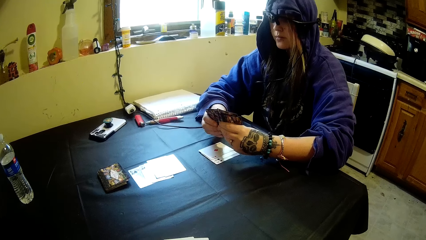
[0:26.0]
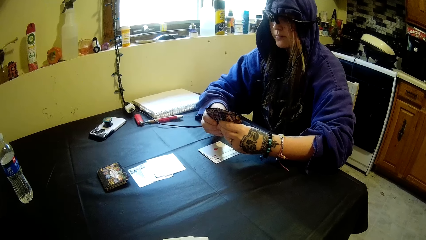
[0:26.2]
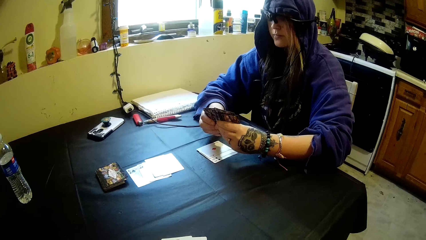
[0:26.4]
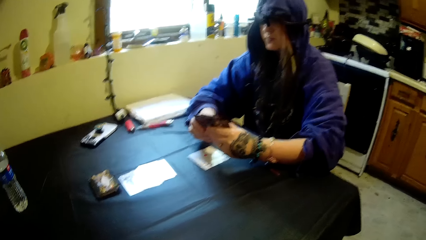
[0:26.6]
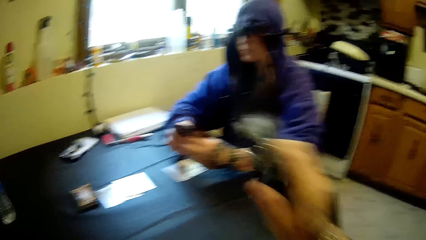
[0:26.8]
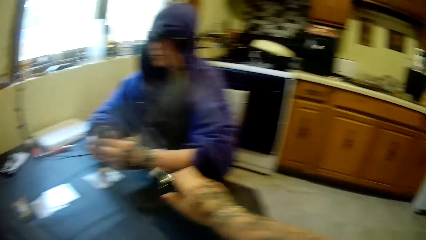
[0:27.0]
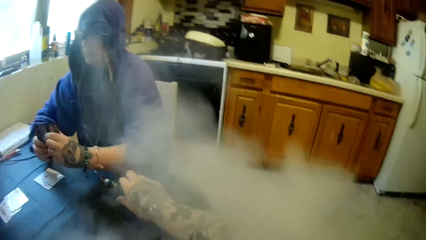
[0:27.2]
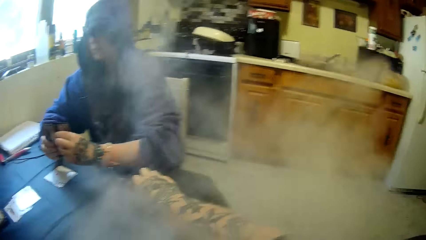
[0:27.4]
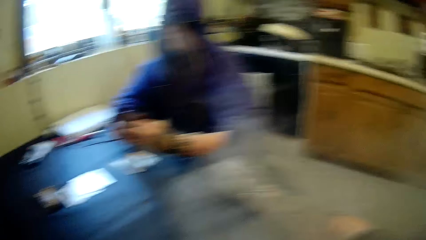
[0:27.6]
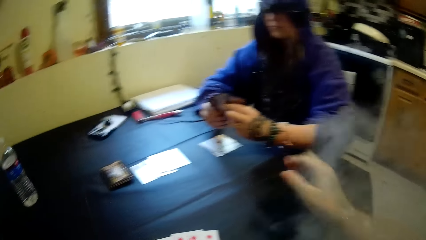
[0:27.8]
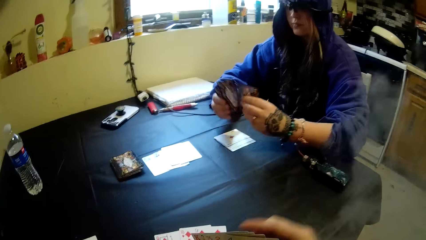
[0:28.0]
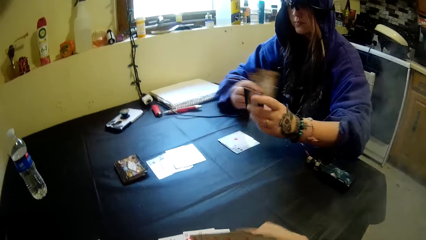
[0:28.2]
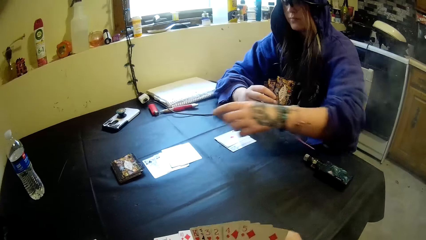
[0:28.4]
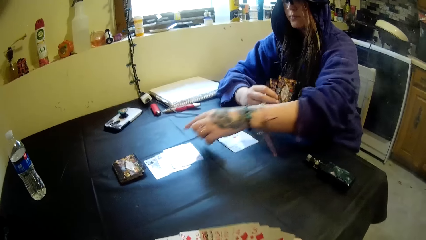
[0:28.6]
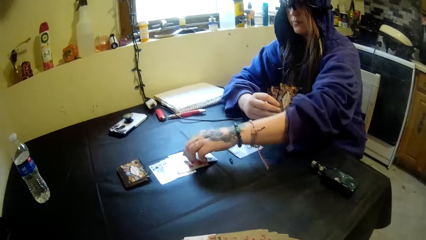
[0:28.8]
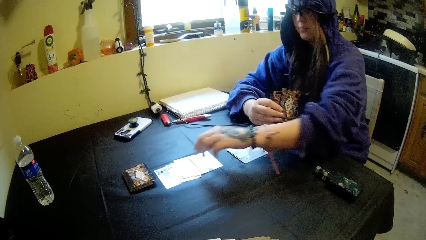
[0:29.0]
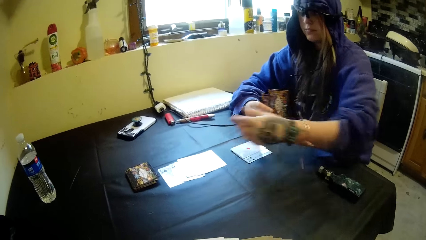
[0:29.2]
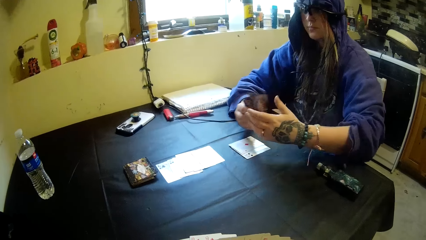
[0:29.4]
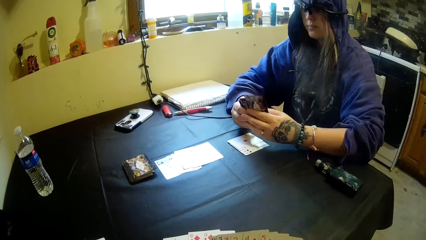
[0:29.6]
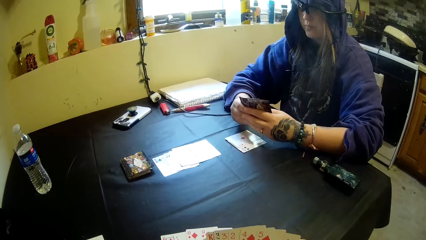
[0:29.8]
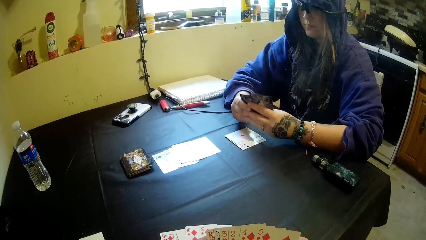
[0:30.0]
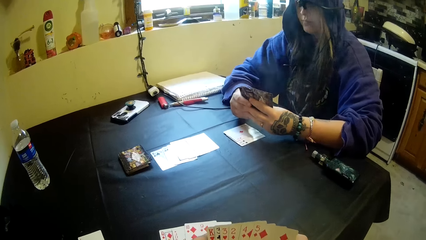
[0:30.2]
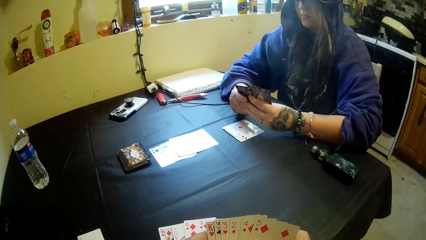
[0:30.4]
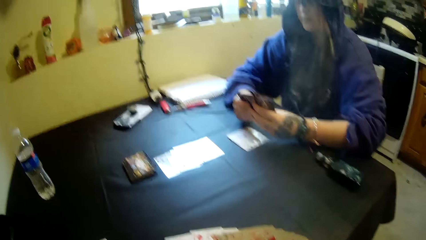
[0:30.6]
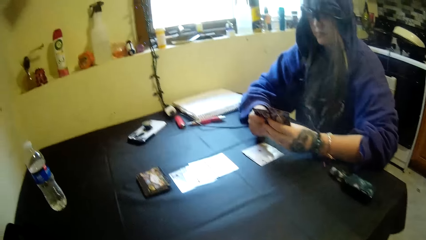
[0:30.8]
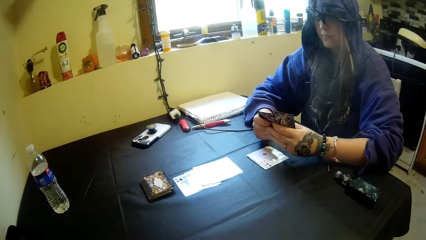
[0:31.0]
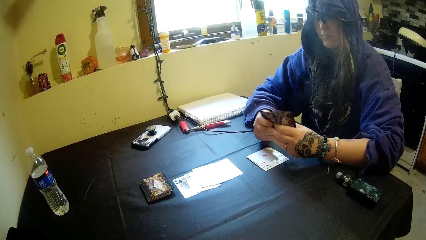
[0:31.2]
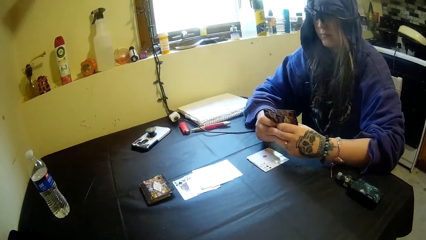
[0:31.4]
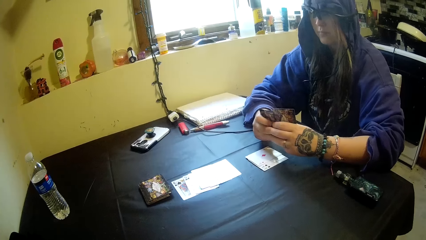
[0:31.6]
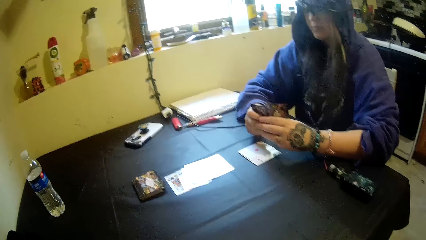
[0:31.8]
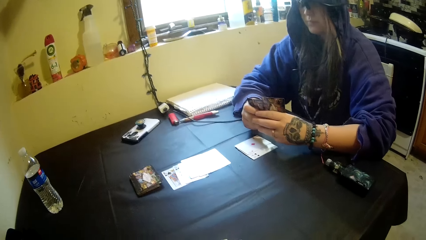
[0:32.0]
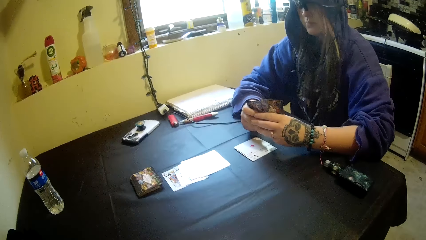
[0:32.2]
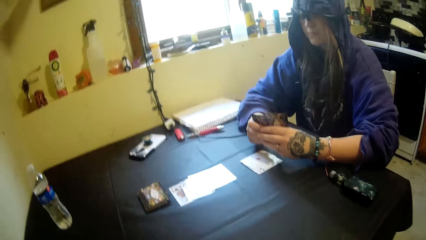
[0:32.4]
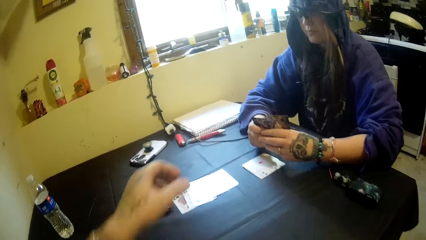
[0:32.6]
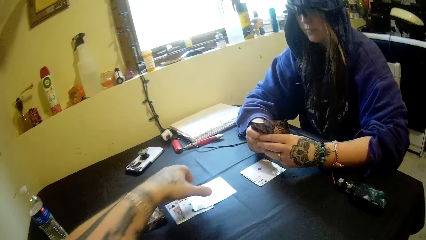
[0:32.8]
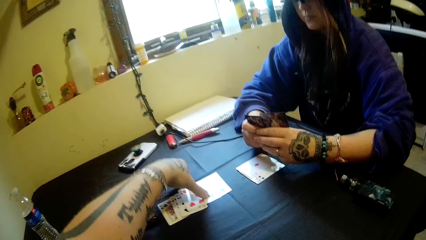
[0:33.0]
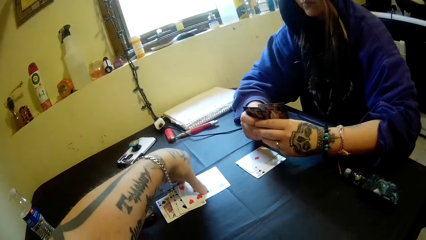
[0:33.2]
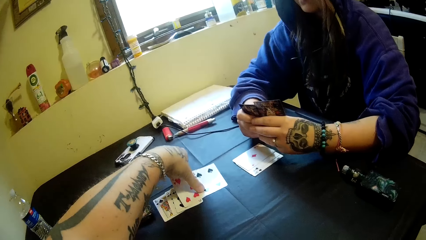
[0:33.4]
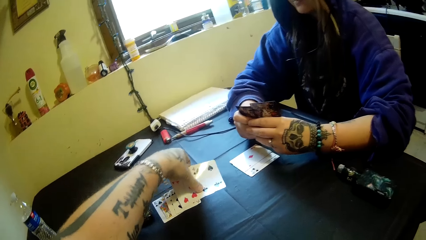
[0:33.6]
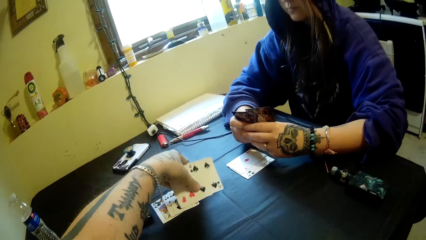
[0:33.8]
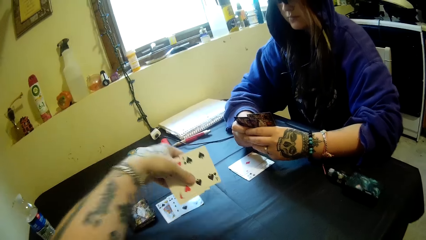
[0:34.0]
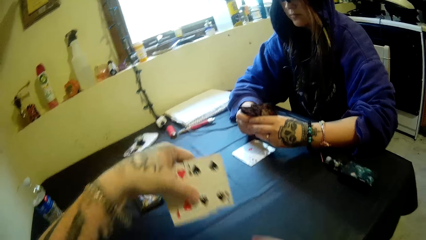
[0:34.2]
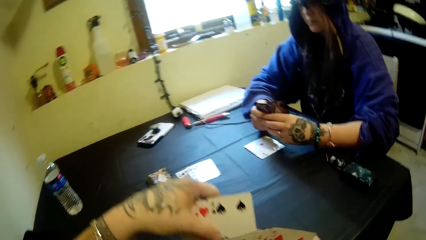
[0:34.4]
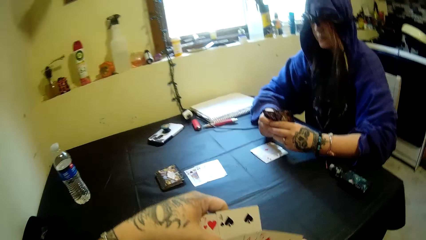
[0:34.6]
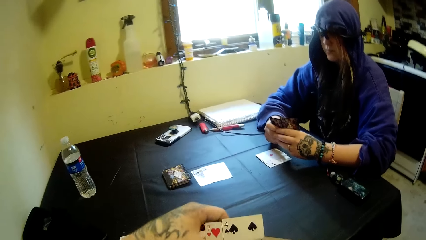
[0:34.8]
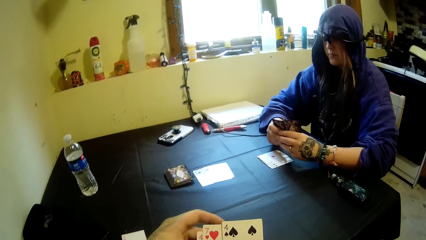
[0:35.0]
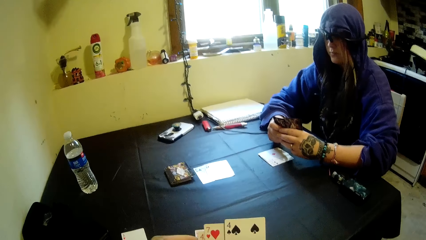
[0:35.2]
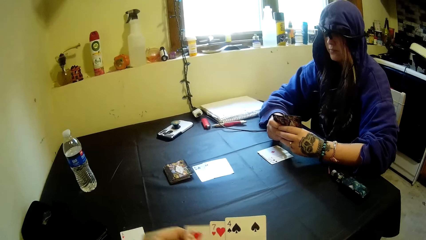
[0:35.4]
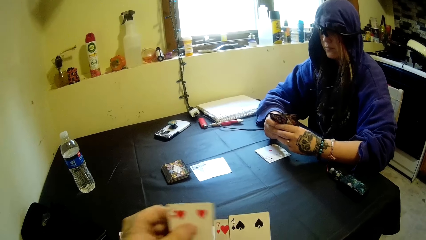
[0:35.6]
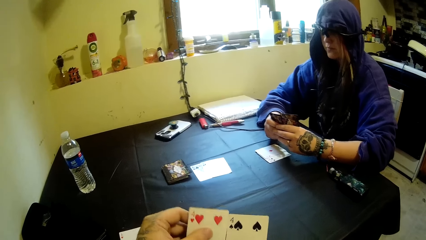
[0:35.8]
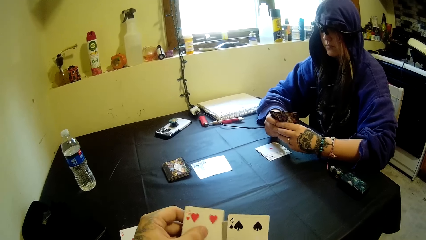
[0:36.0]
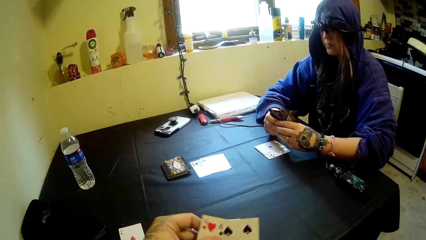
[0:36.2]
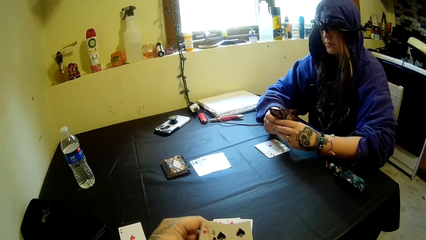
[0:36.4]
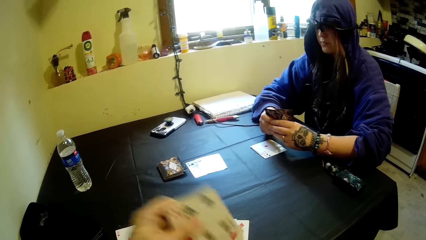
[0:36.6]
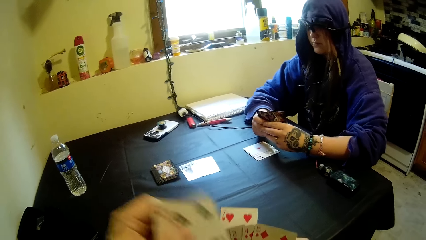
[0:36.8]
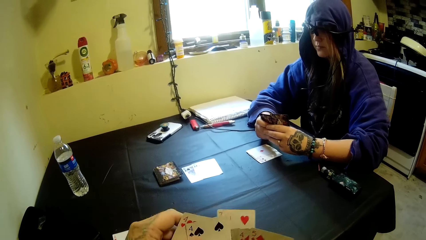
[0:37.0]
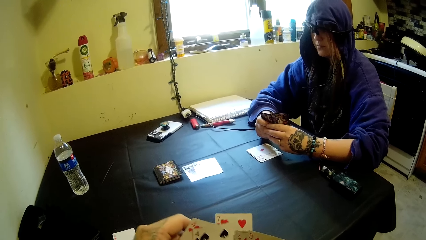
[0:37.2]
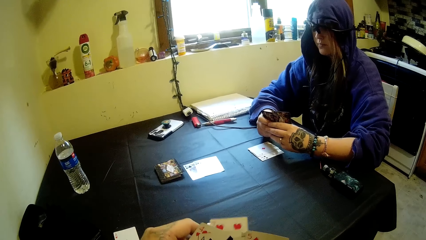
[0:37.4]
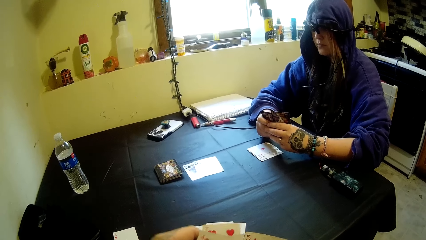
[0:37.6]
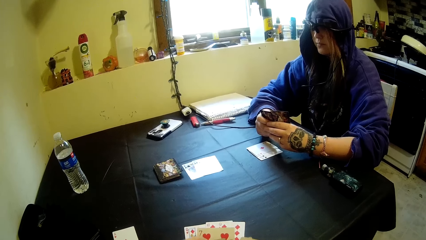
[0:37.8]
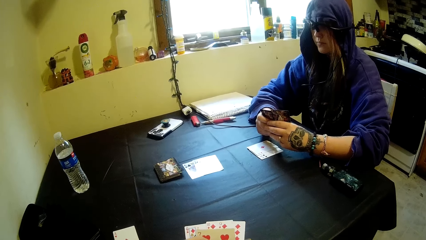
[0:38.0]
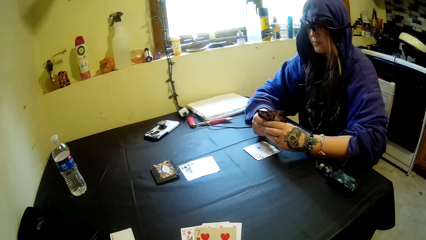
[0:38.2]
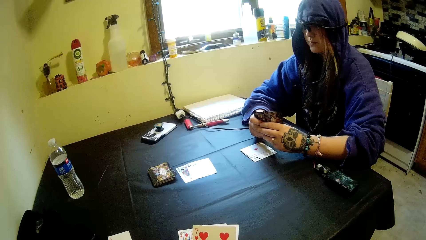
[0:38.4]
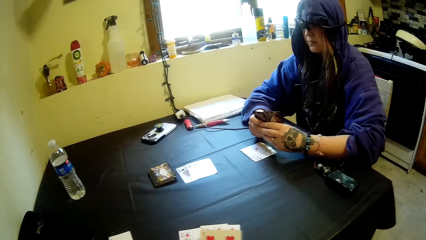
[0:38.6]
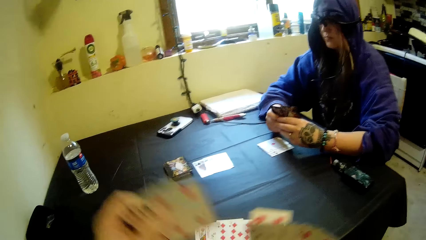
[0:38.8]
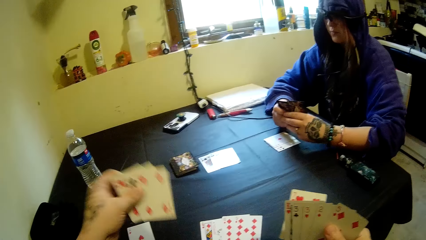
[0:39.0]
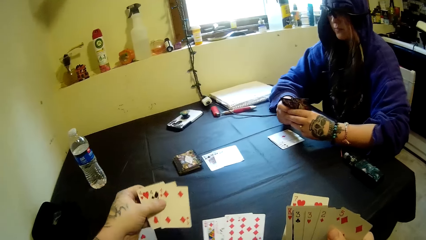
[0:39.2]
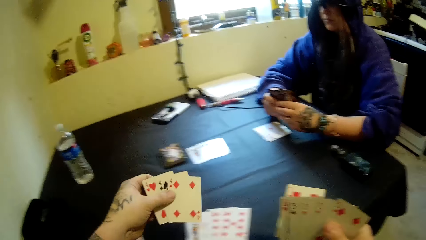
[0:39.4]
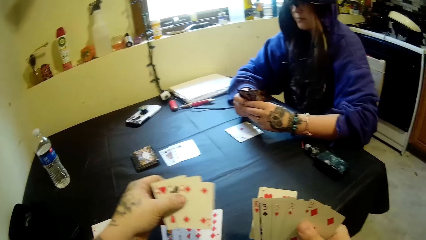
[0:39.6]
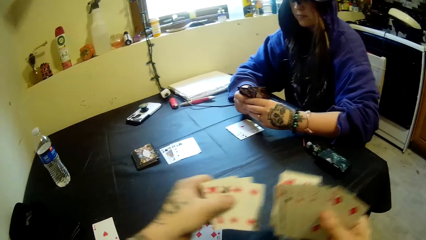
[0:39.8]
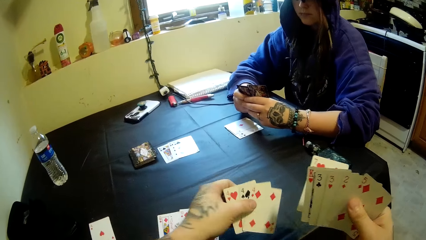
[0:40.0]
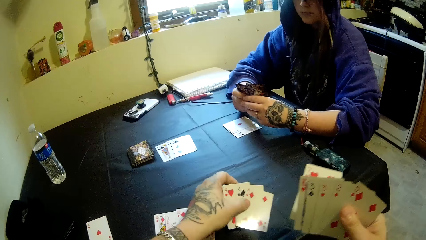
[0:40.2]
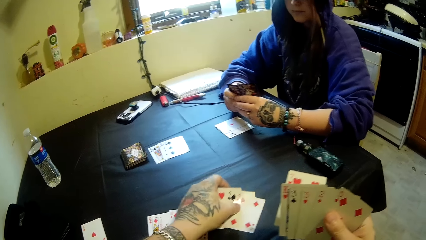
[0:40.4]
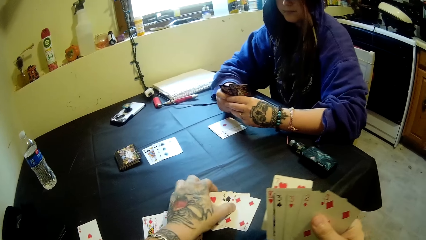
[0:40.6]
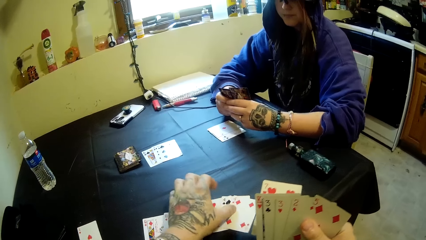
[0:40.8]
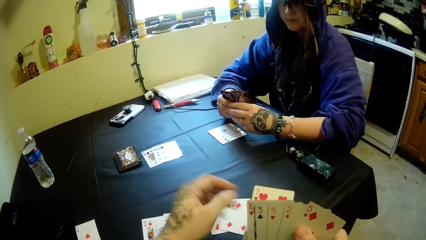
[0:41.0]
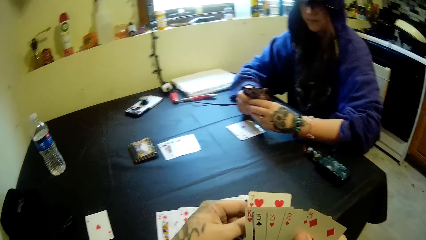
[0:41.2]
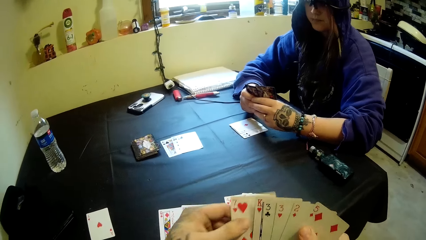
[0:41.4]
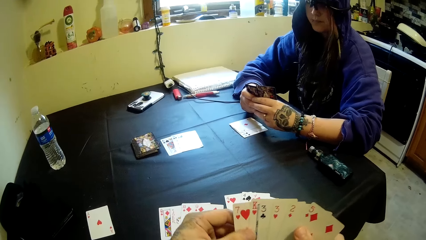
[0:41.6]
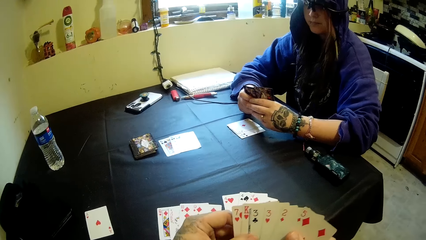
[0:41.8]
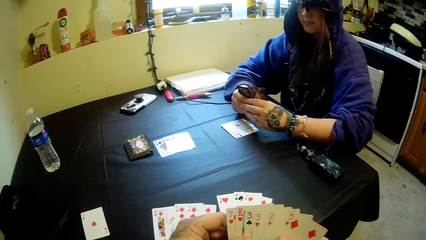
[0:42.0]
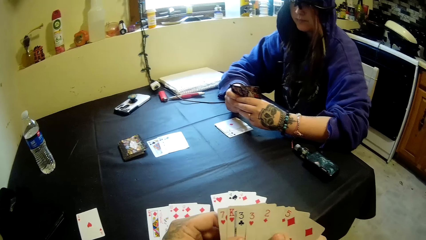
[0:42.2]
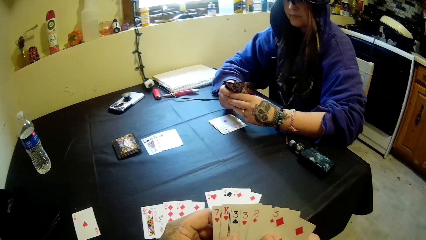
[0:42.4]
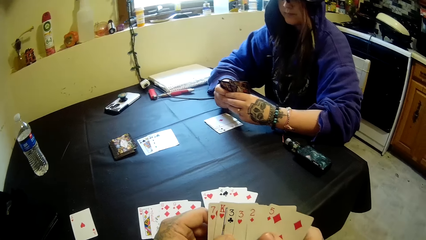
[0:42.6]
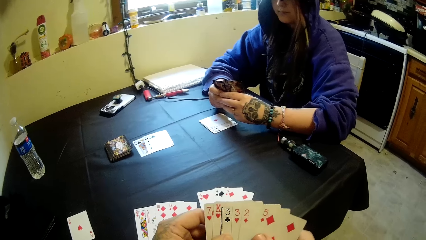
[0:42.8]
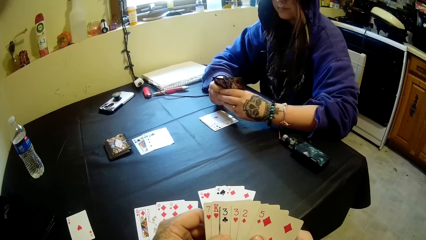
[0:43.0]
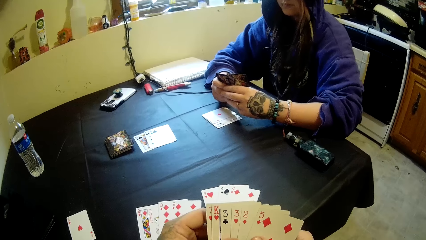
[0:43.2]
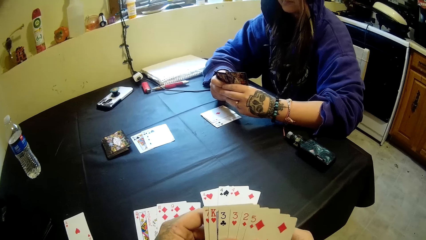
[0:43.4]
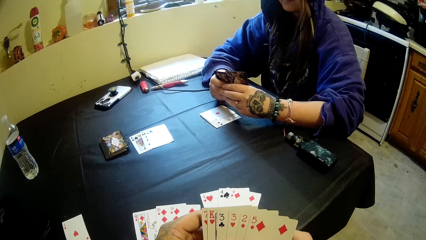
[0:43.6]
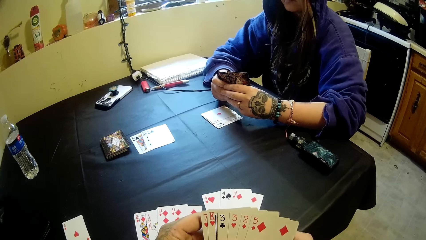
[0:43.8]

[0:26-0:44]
The camera wearer drops the pipe back on the table with his right hand. He exhales smoke. The woman drops a card on the table with her left hand. The camera wearer picks up some cards on the table with his left hand. He arranges the cards on his hand and puts the cards on the table.
